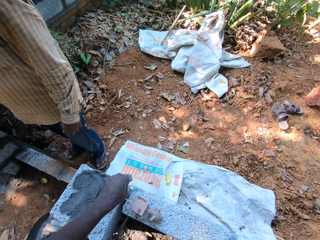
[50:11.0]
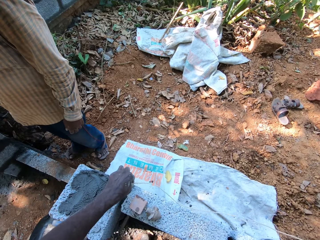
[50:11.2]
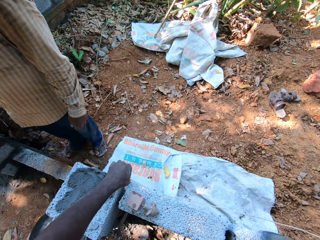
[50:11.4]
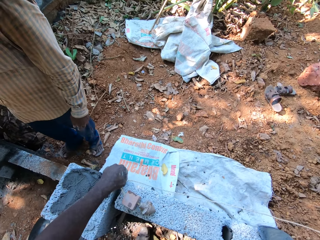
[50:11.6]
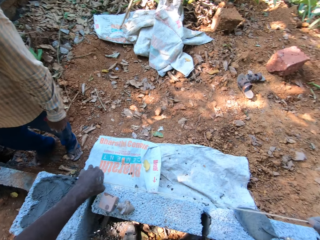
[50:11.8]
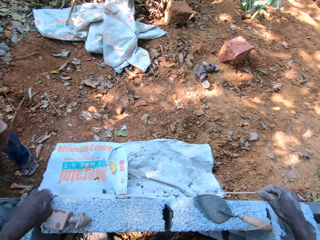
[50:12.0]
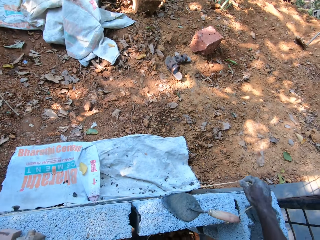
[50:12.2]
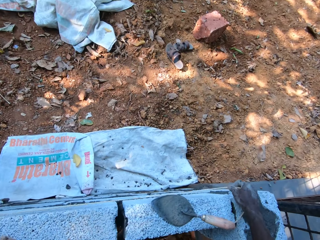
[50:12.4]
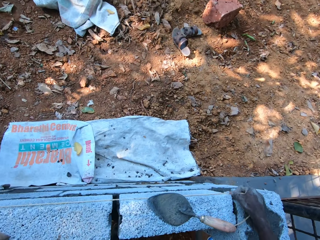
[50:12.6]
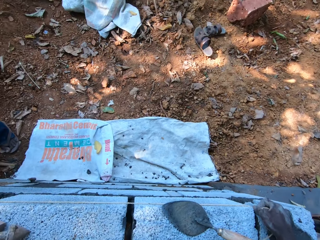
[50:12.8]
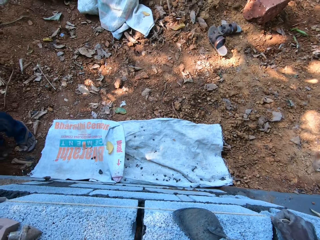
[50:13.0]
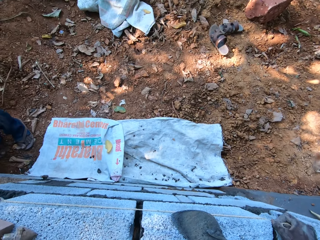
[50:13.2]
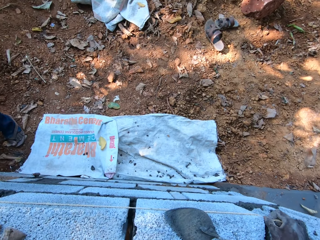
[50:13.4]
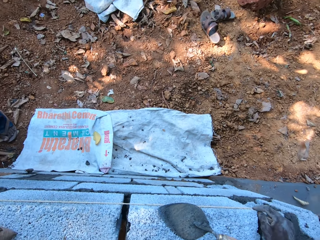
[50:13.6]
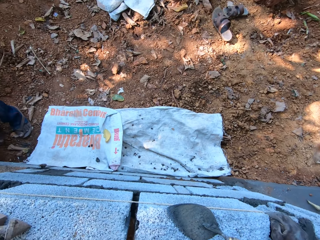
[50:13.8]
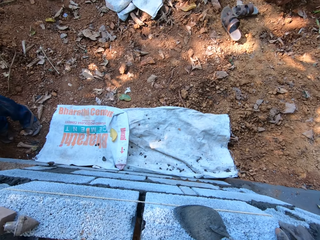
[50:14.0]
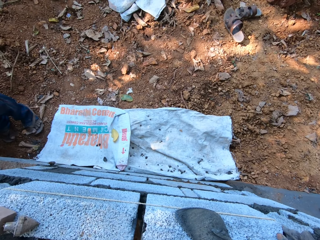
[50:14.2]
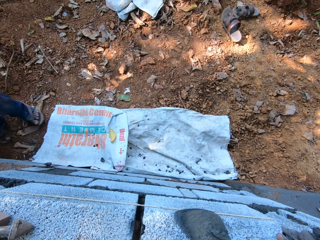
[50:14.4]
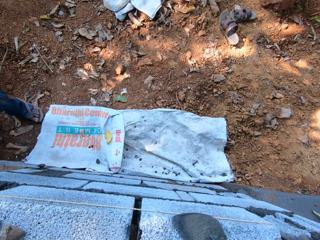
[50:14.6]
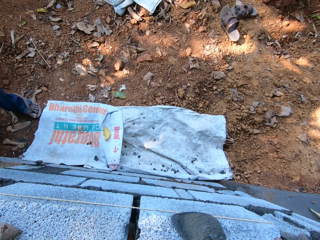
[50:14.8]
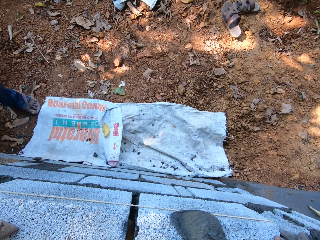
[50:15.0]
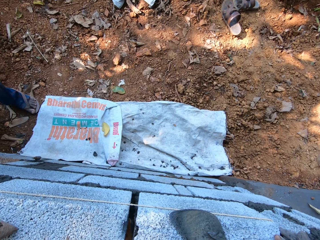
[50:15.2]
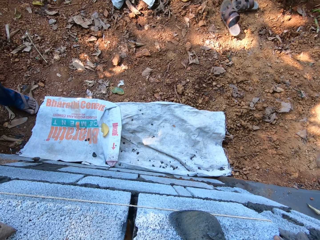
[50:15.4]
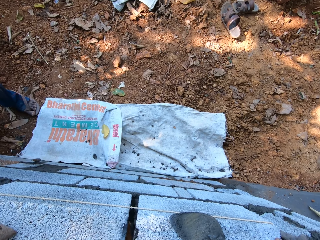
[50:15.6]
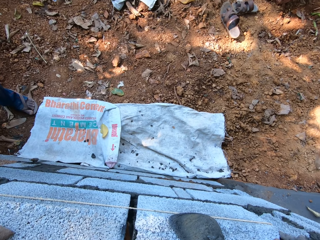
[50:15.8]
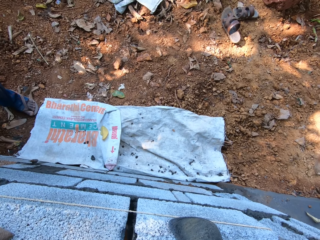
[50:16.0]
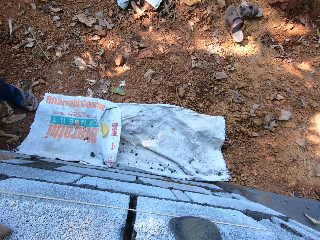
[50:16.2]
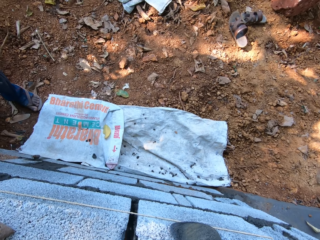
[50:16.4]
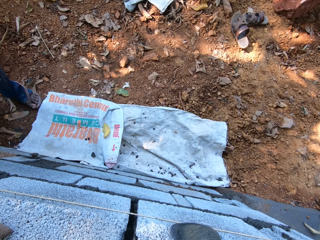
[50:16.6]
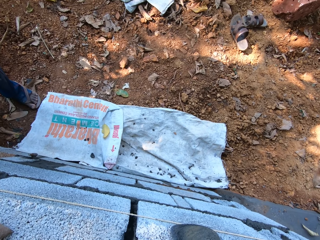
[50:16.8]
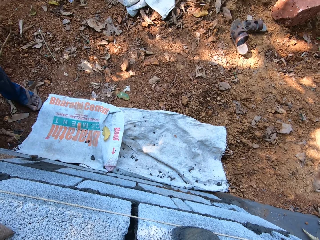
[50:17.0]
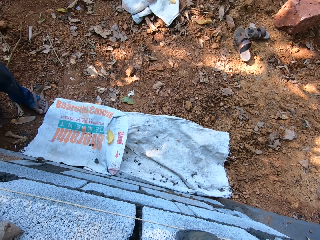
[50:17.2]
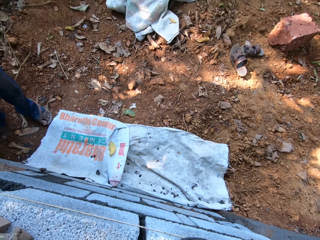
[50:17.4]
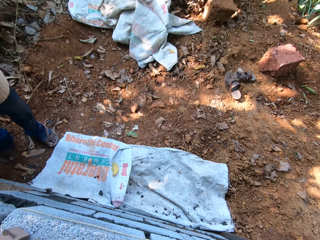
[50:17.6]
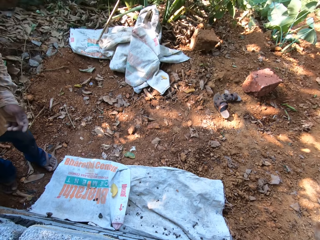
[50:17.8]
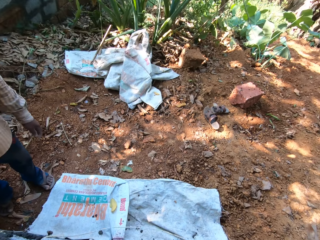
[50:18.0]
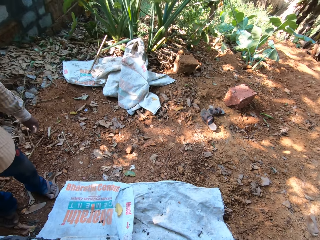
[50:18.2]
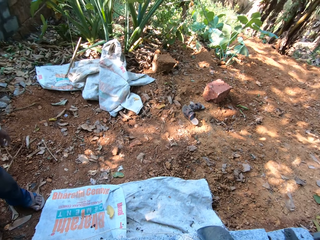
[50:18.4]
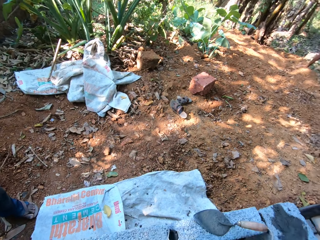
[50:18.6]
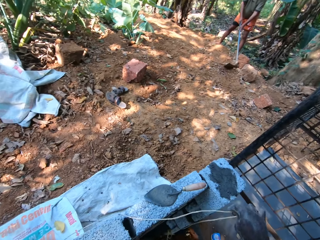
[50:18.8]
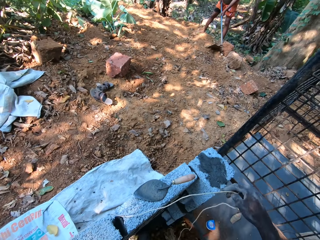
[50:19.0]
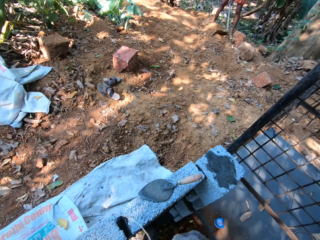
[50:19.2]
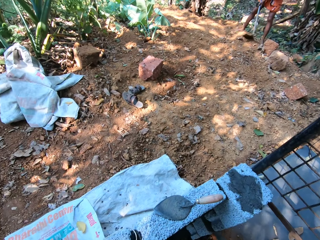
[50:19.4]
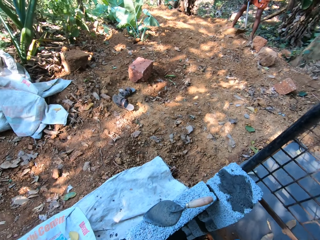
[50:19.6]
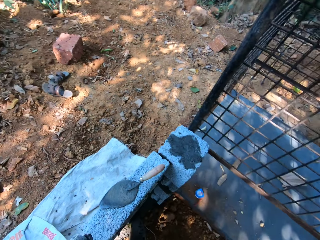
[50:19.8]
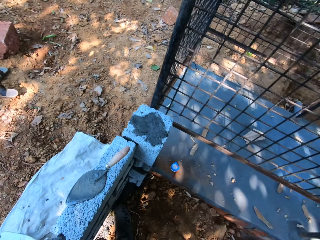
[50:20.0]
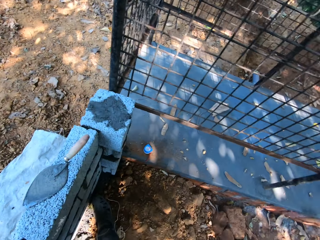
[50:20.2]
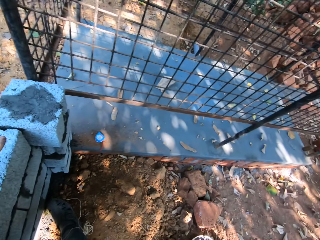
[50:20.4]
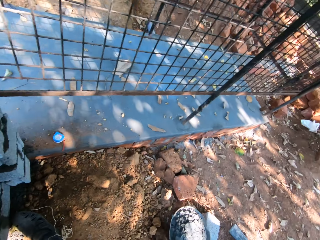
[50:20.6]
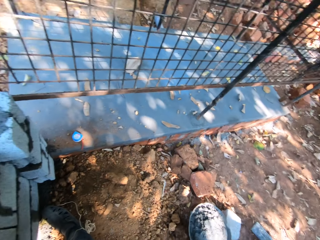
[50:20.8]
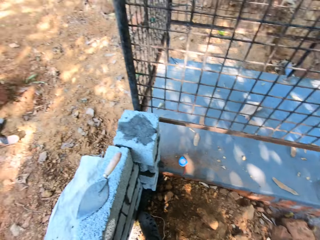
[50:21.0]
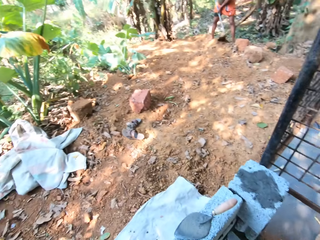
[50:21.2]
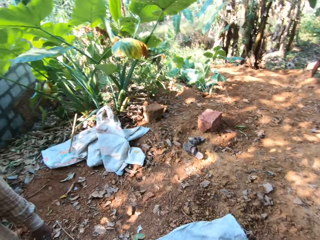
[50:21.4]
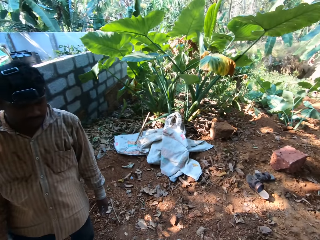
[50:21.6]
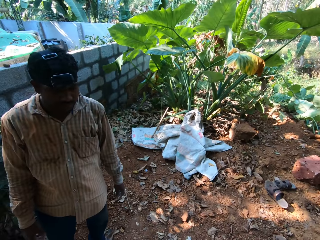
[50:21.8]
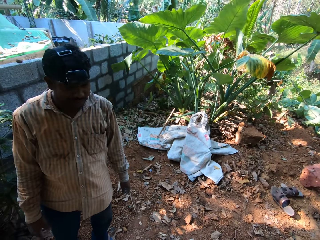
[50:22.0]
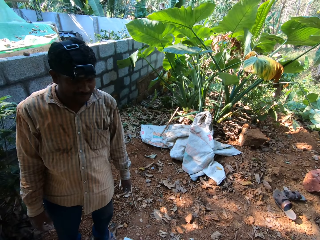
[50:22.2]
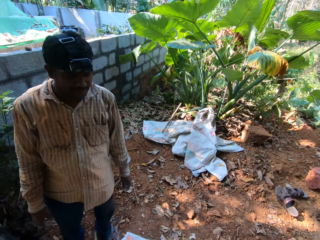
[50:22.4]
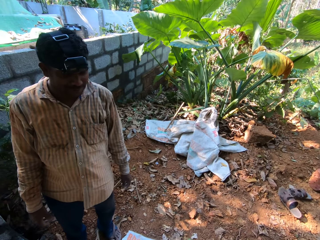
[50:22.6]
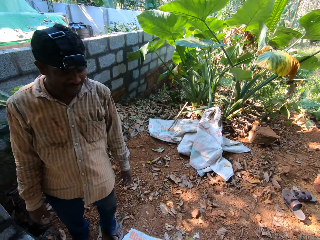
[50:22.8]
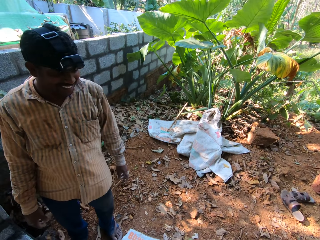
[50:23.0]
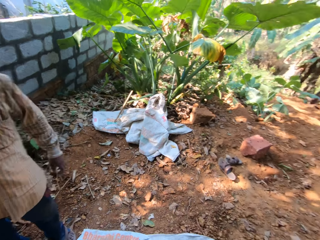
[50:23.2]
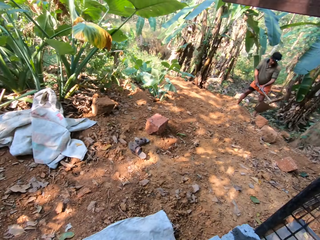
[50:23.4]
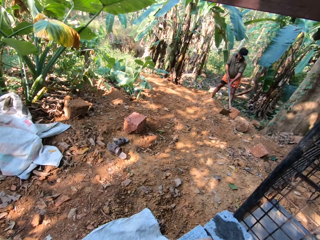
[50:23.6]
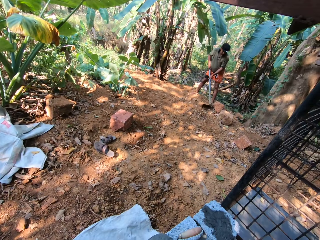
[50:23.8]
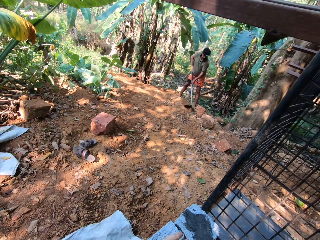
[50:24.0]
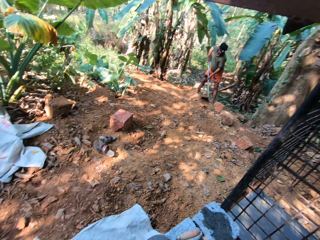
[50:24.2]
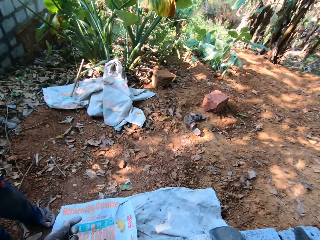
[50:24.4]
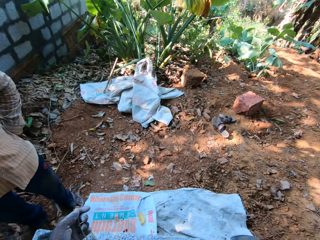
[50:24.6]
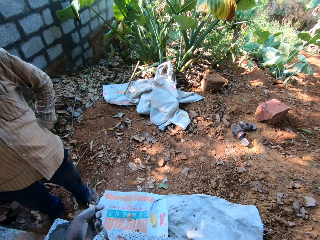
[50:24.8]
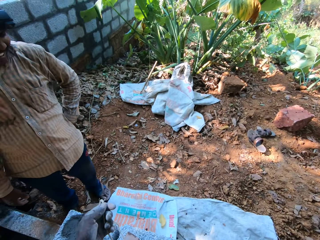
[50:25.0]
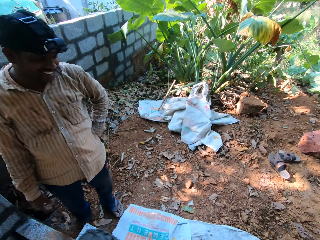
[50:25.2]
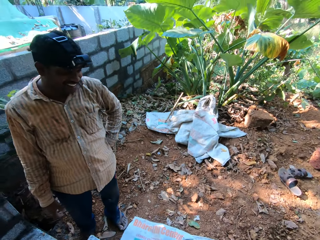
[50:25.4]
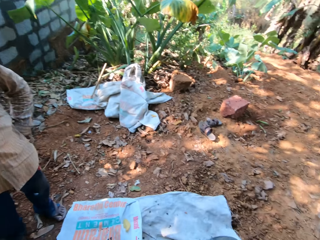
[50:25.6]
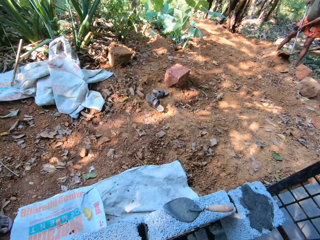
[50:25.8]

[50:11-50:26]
The camera wearer measures the wall with the plumb bob. A man digs the soil with the shovel in both hands. The camera wearer removes the plumb bob from the wall. They spit on the ground. They interact with another man.

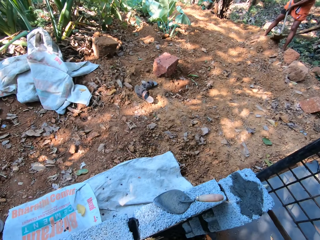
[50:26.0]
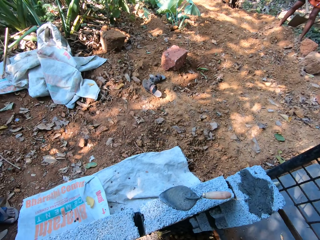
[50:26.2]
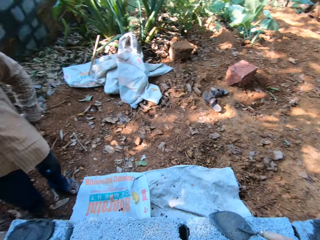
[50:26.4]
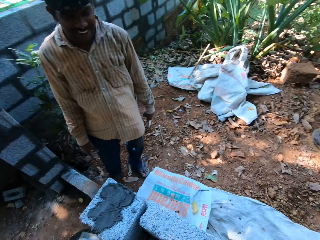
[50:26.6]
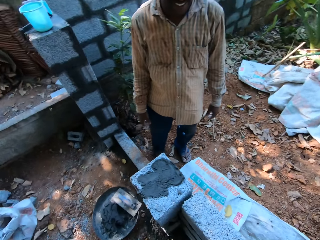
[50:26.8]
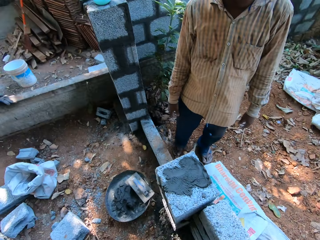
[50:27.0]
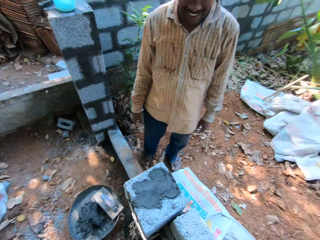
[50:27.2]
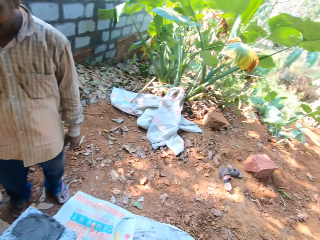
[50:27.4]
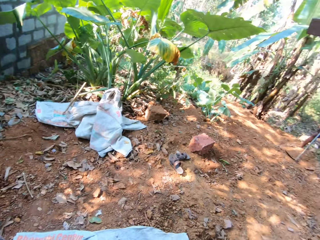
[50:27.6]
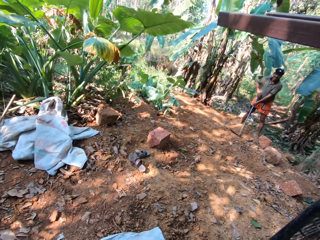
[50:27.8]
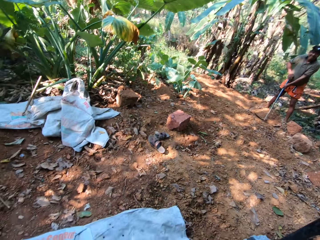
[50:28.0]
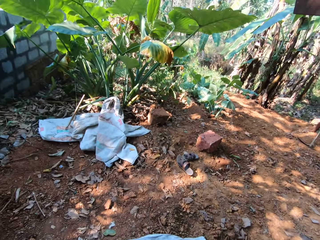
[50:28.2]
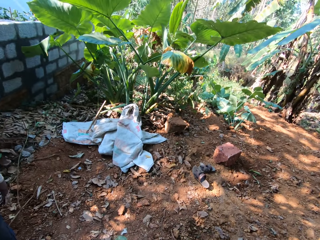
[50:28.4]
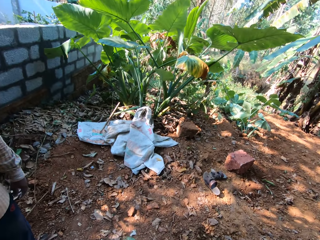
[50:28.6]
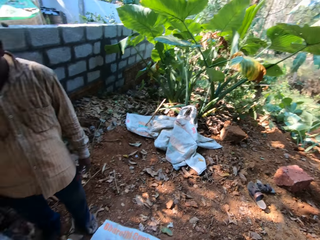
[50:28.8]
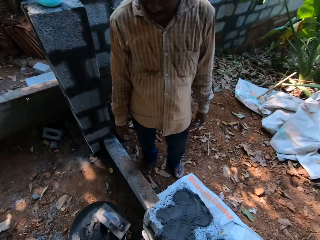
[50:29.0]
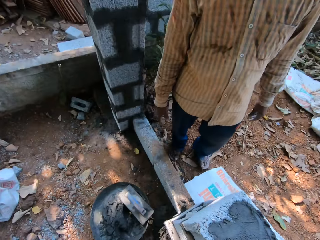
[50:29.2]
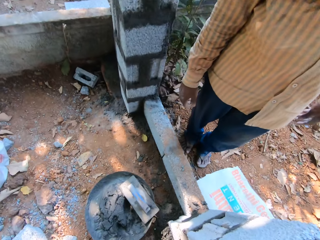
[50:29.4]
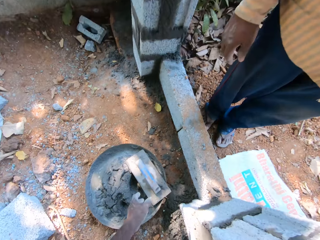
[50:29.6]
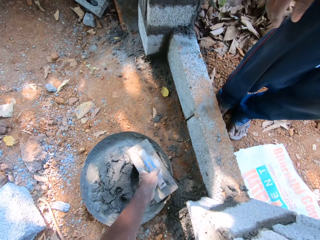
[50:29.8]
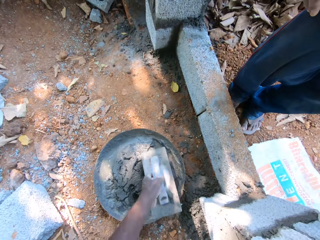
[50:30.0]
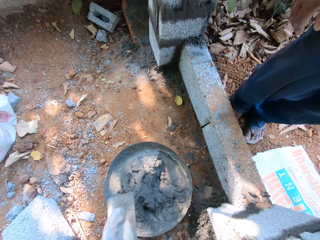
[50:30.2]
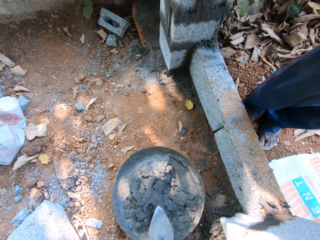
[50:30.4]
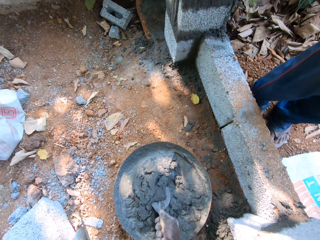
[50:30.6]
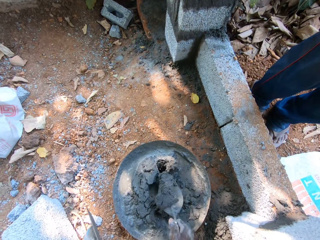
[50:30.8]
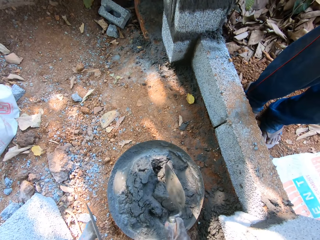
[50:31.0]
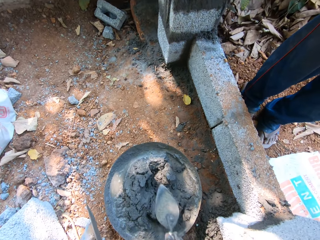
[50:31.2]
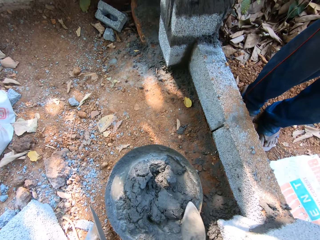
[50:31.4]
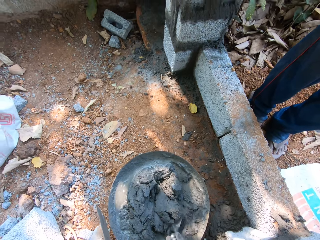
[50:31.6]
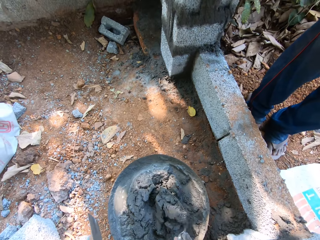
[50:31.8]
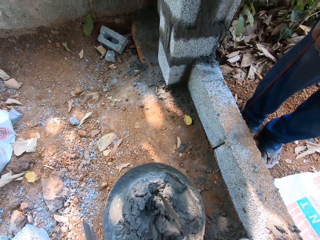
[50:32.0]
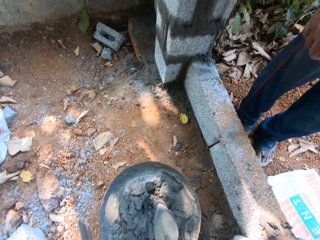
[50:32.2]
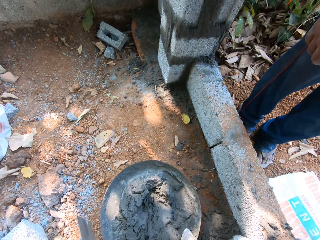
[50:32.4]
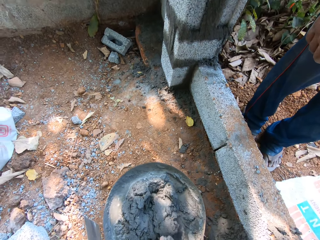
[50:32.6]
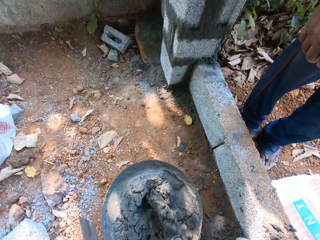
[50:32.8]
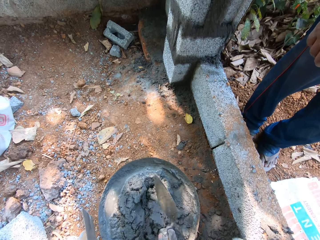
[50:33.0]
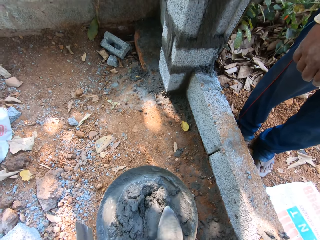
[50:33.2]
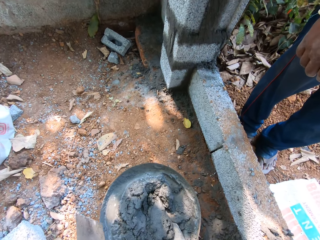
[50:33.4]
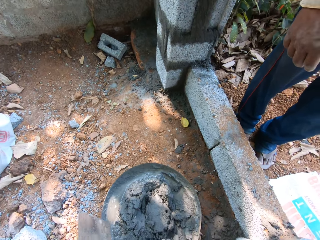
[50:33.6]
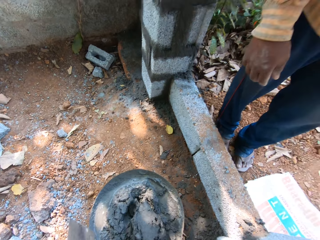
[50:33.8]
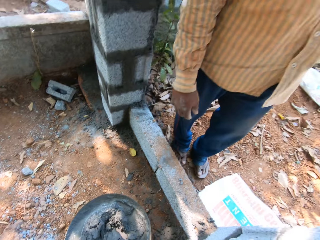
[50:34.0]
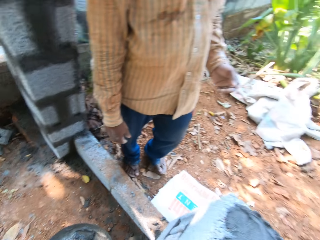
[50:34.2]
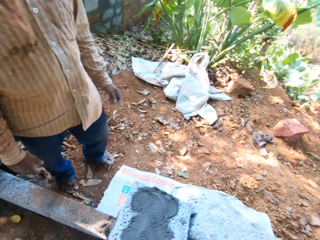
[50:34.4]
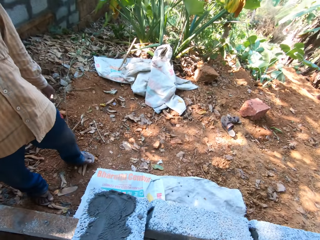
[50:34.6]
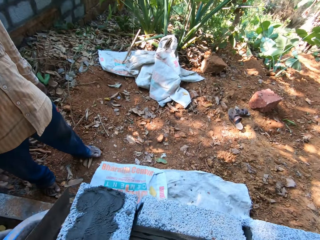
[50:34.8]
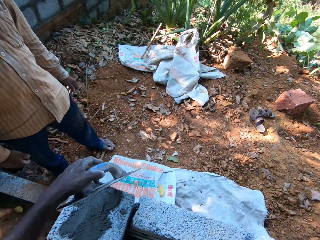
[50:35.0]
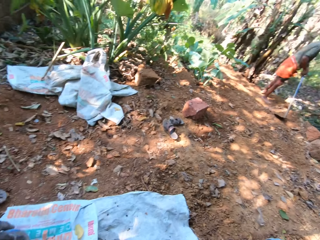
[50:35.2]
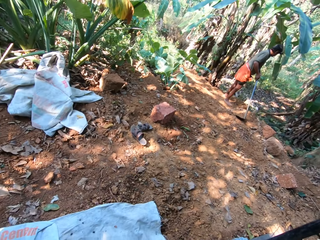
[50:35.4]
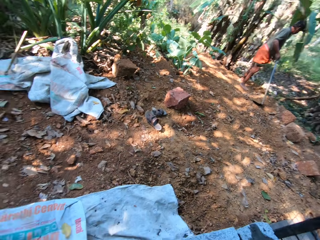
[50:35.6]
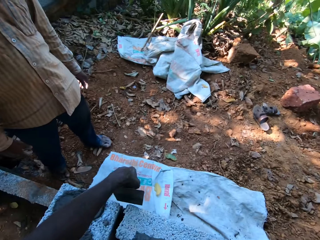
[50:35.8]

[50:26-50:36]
The camera wearer picks a wooden float from a headpan with his left hand. He mixes some cementing materials in the headpan with a hand trowel in his right hand. He takes the cementing materials from the headpan with the hand trowel with his right hand.
